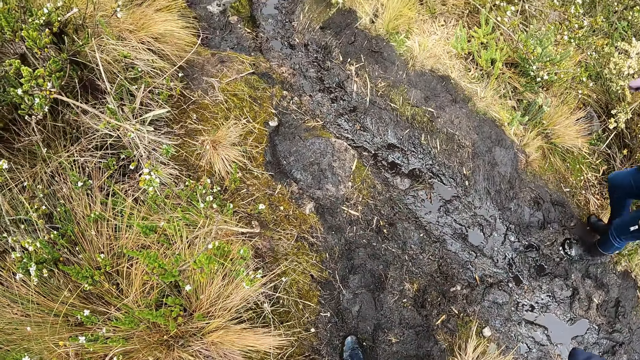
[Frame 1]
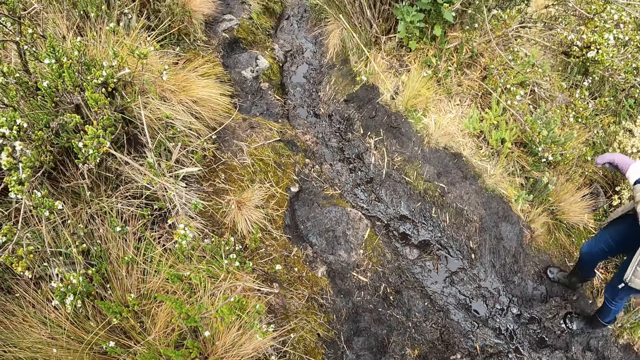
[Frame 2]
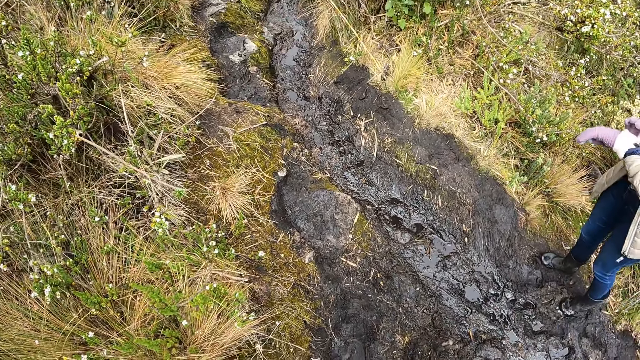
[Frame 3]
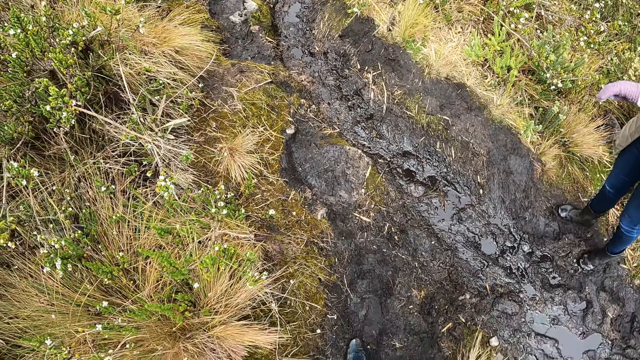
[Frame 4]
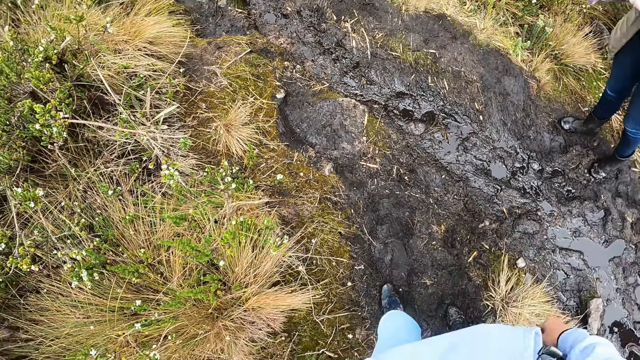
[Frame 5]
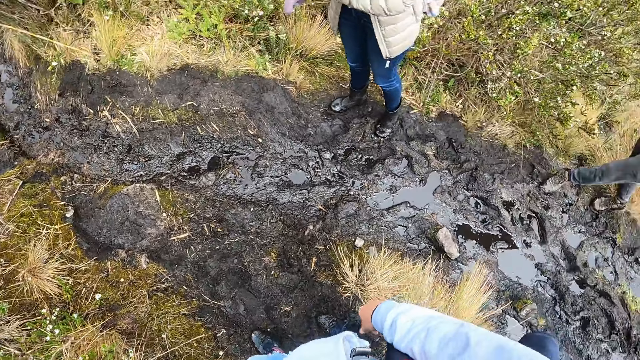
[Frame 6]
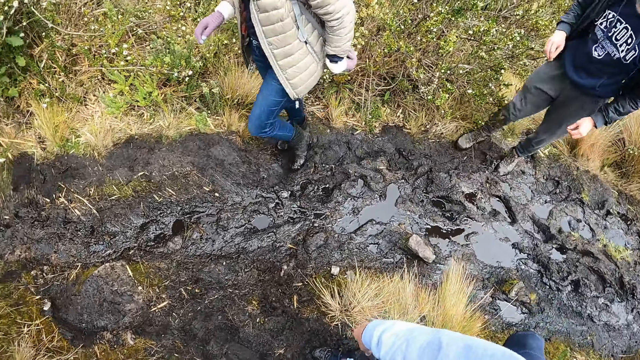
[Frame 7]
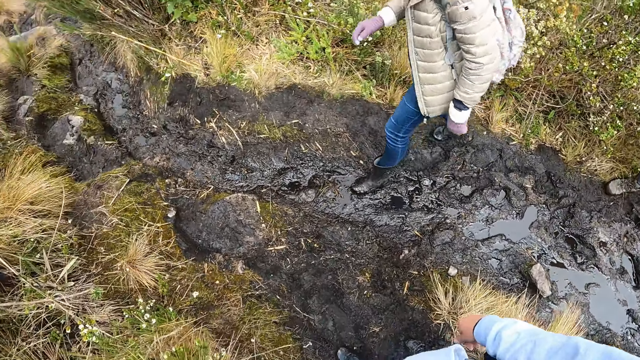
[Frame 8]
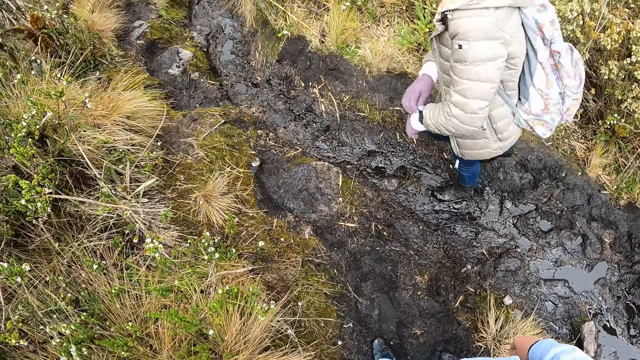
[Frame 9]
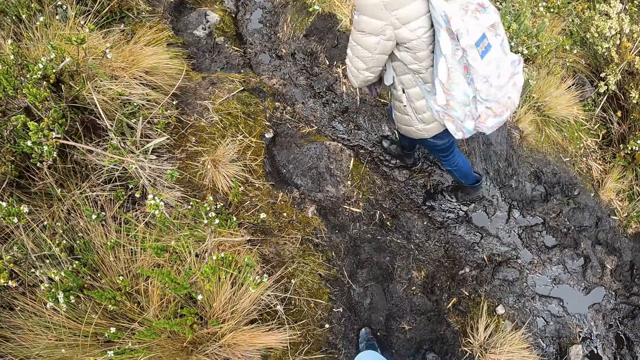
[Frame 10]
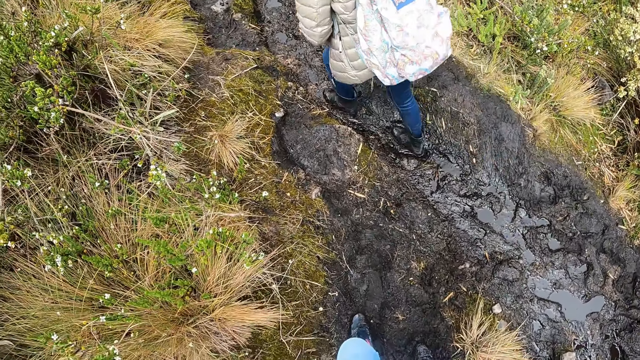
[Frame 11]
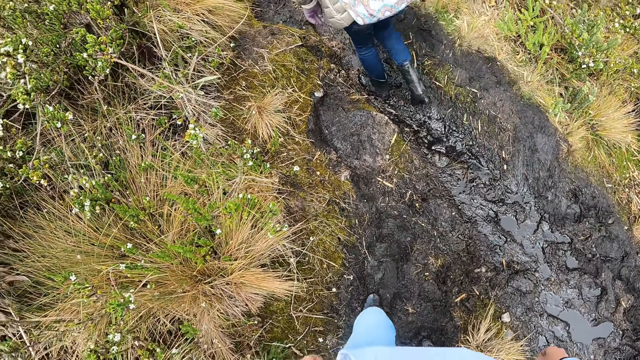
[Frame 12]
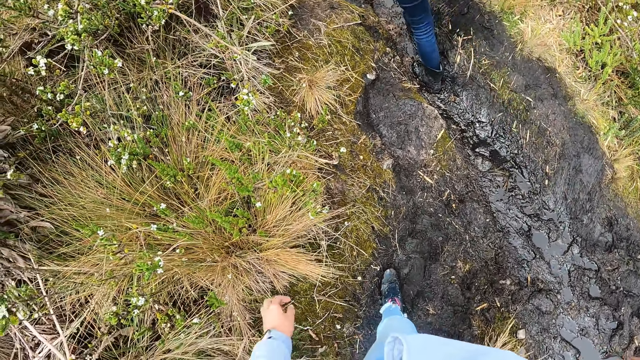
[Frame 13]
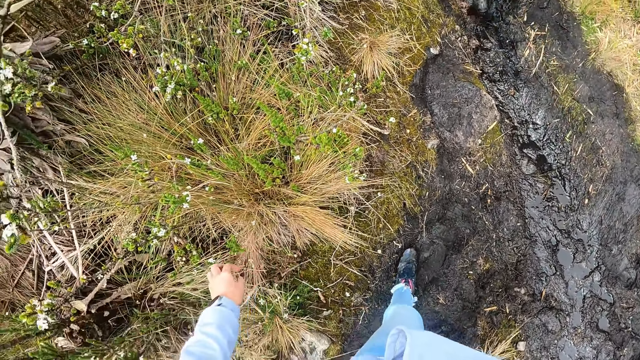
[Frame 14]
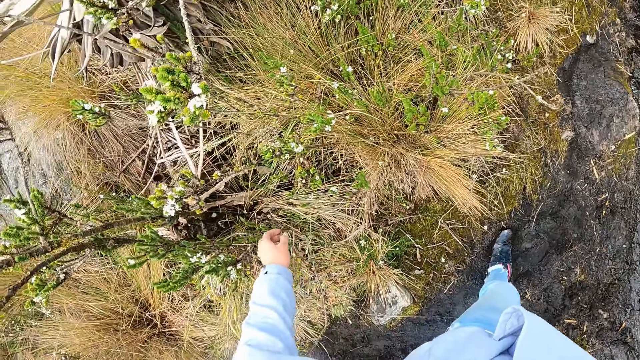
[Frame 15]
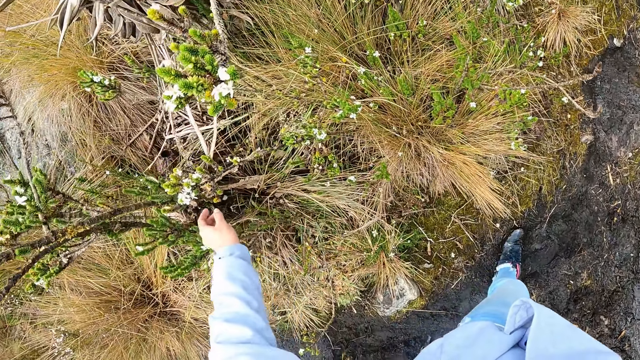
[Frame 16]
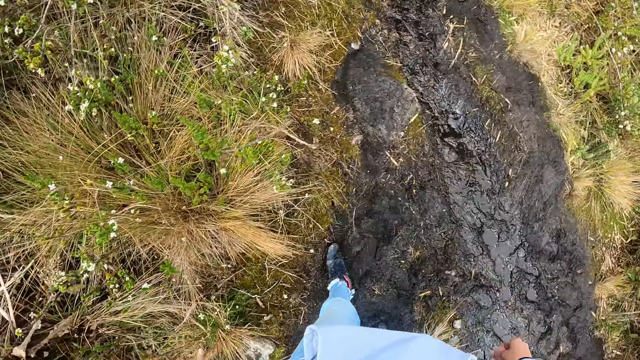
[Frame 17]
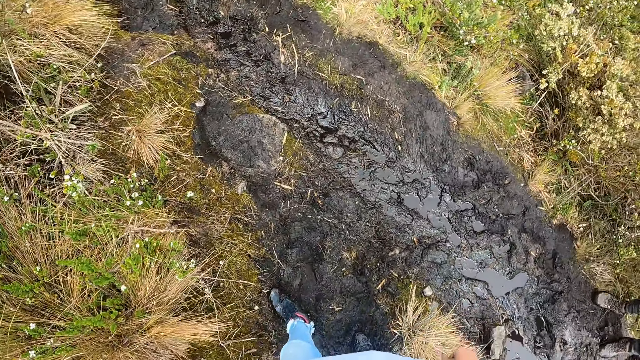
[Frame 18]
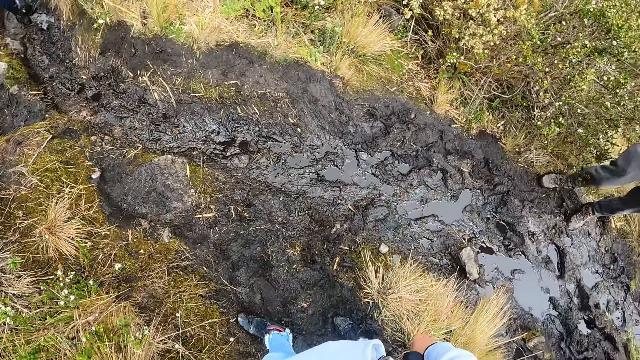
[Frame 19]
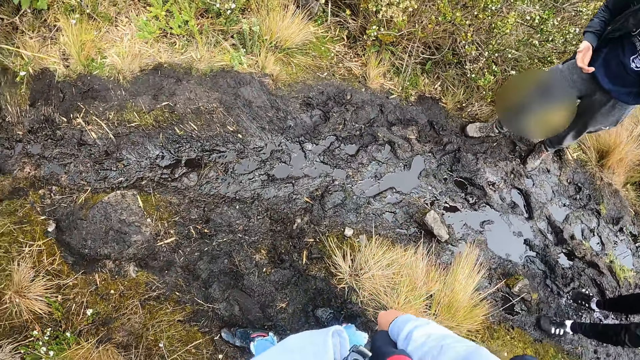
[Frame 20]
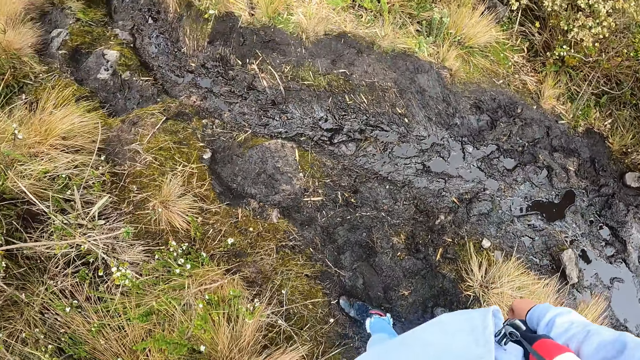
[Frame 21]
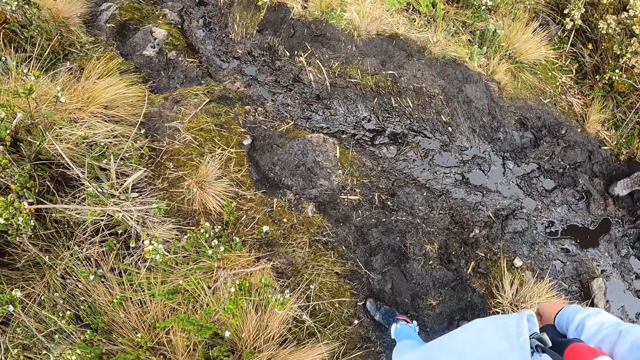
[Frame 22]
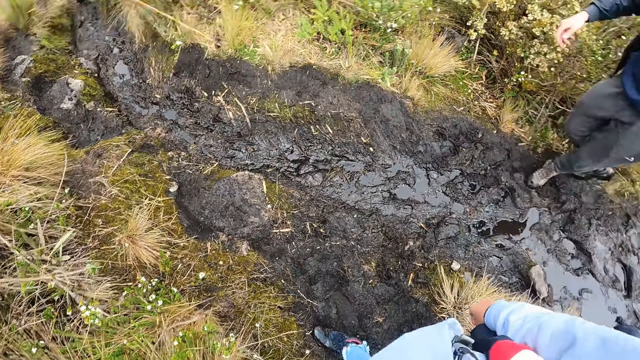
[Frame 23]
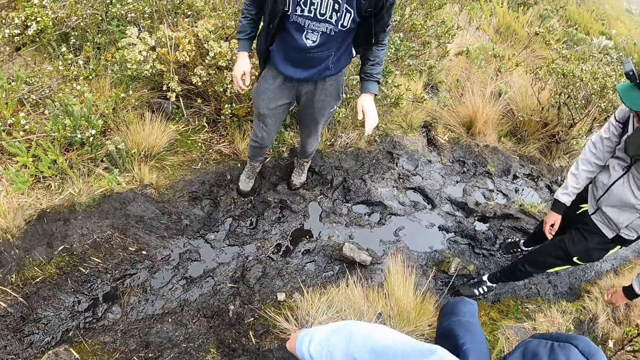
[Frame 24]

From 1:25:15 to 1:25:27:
The camera wearer waits for the group of people. She stretches her left hand towards the plant.

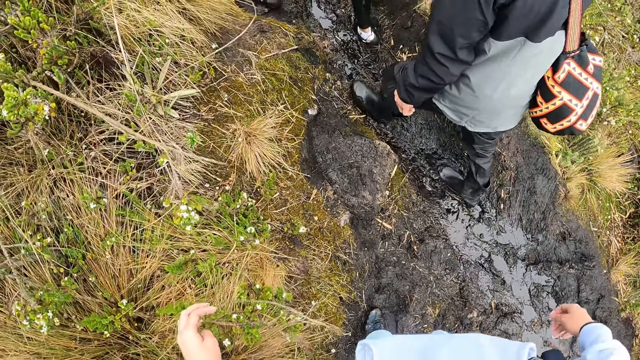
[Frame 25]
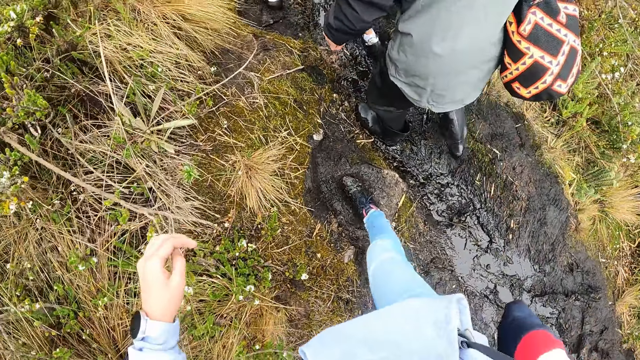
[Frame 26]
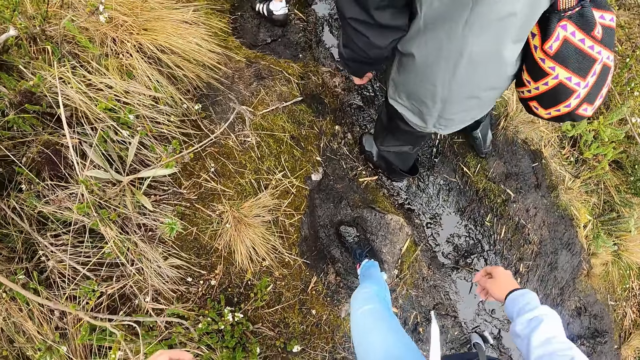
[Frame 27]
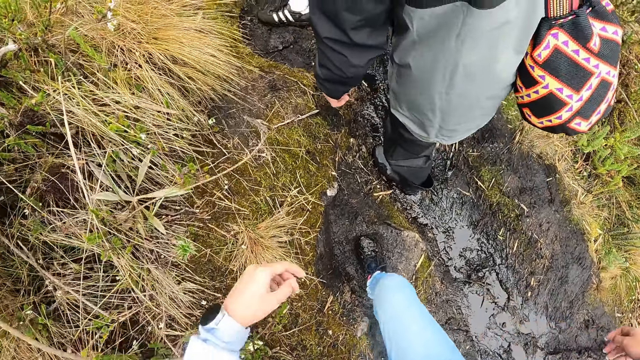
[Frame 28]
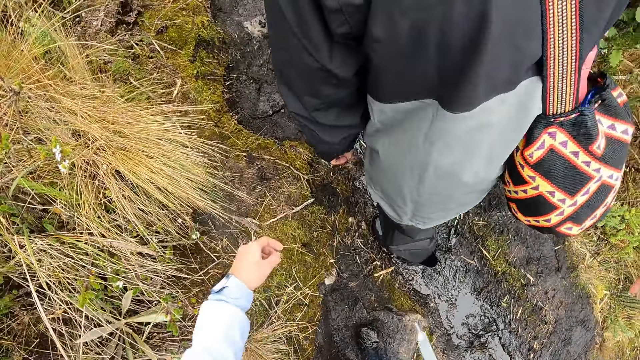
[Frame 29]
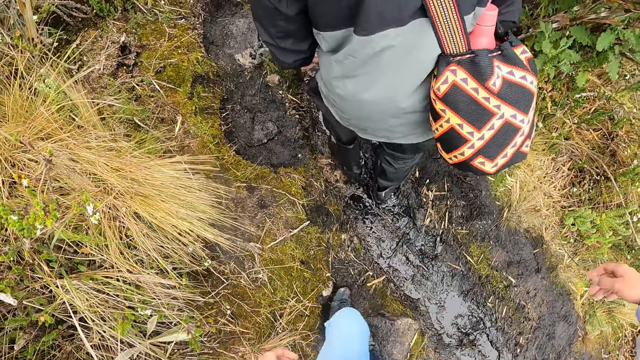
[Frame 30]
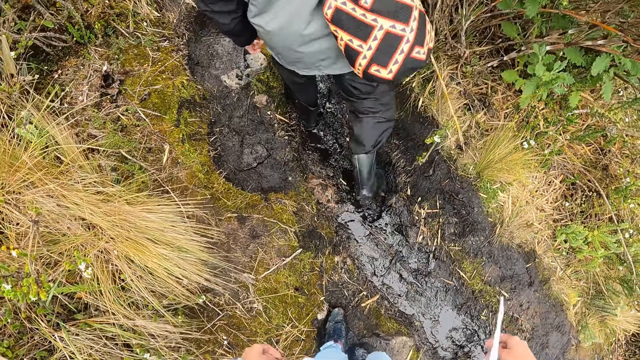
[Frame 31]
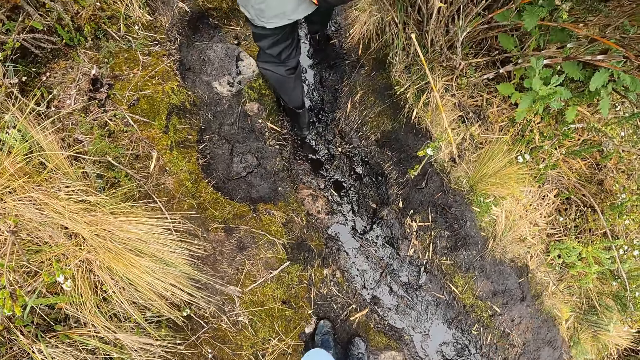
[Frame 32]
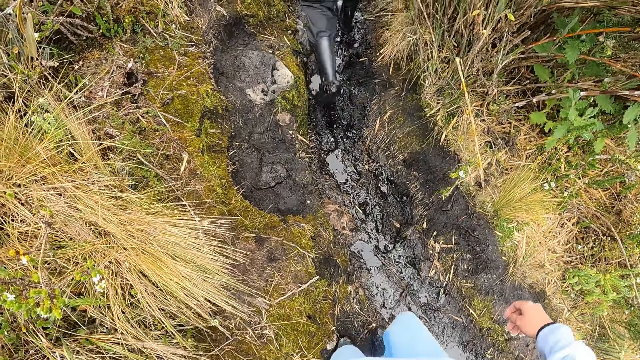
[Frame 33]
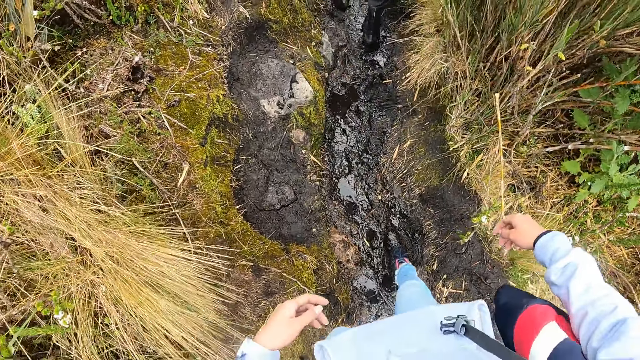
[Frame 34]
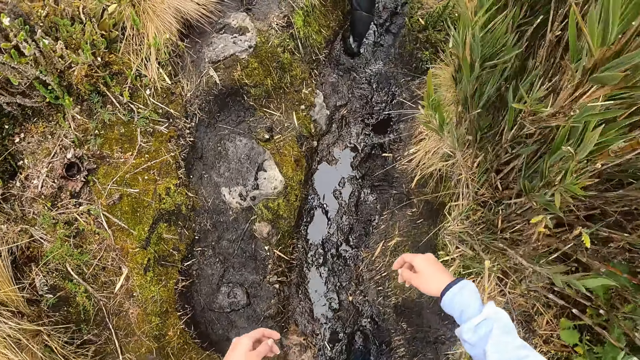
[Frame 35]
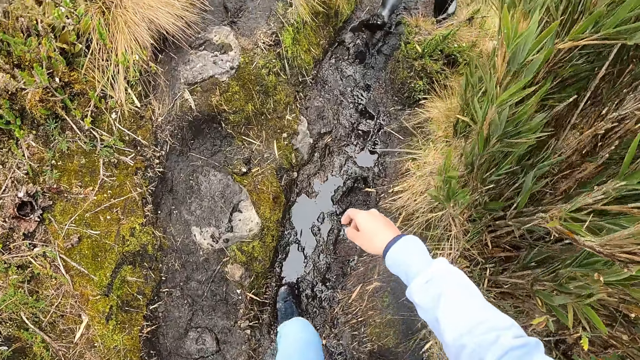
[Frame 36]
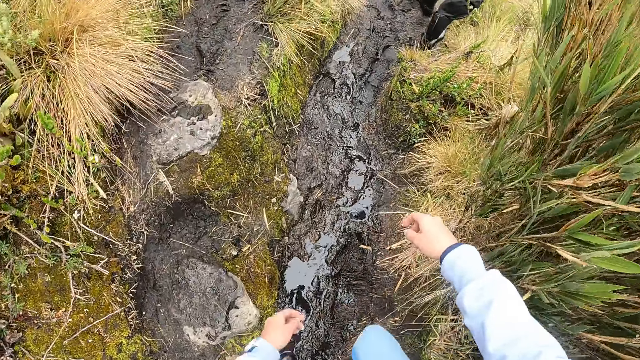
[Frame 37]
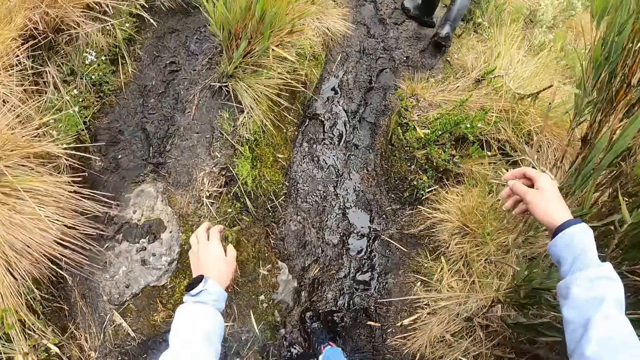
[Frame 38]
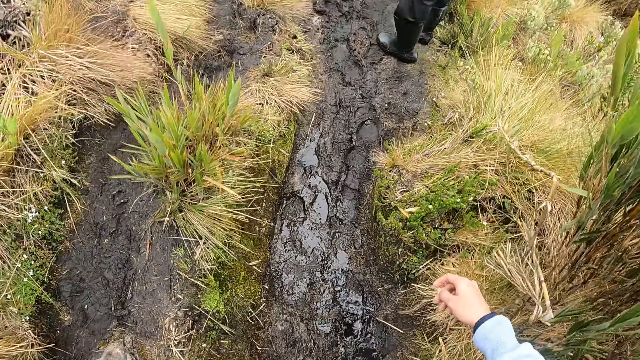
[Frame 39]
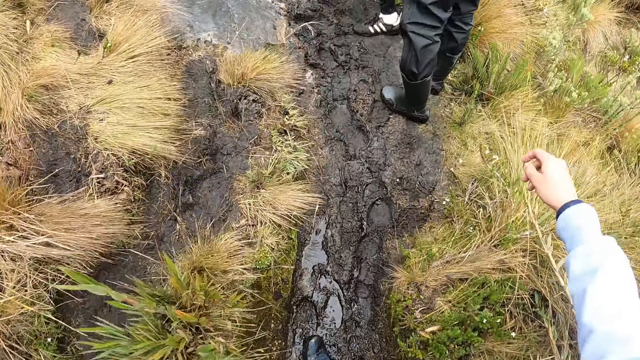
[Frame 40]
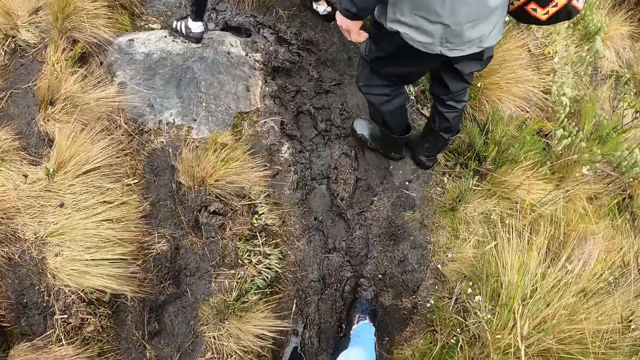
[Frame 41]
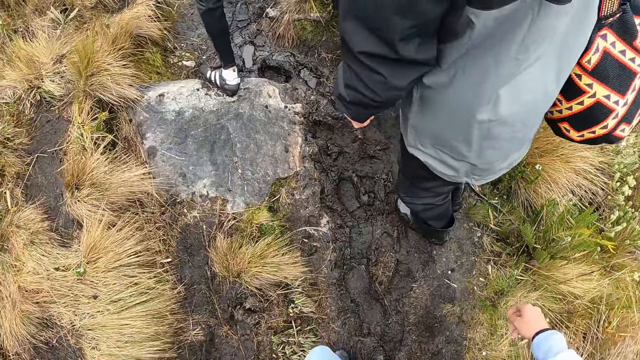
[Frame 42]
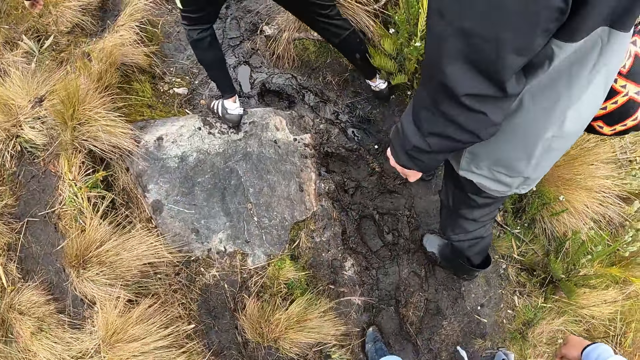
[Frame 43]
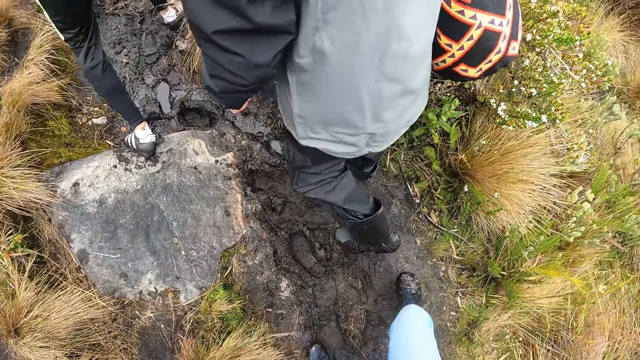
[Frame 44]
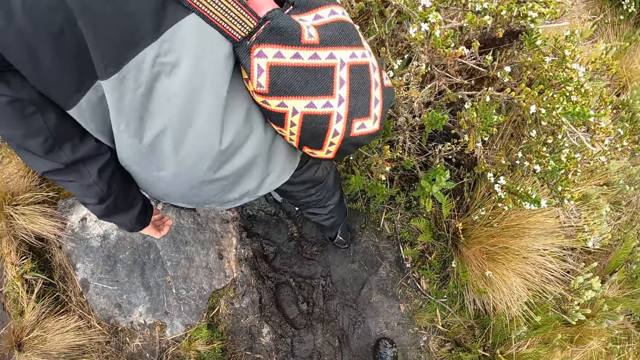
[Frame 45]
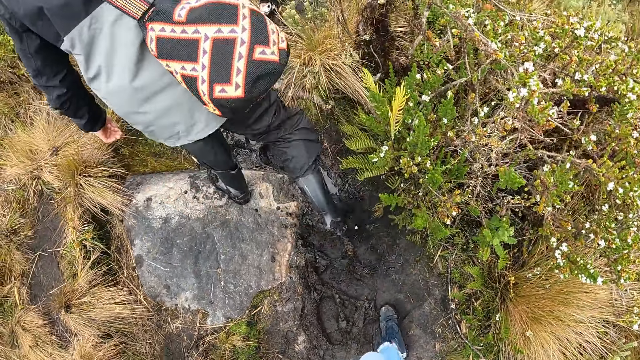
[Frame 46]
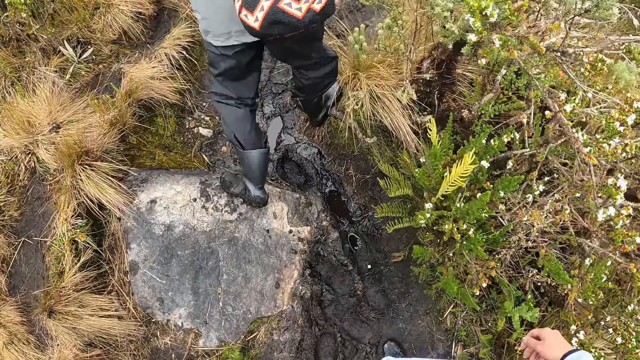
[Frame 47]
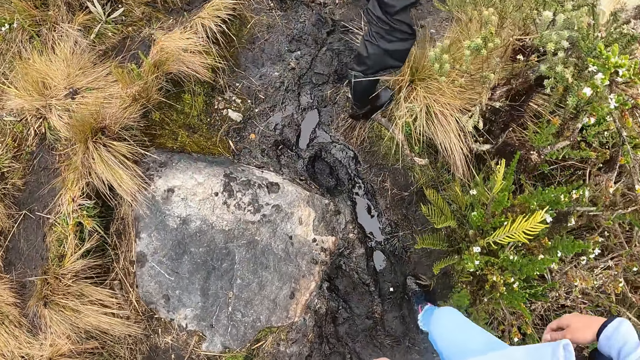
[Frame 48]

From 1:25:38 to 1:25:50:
The camera wearer hikes in the field with the group of people.
